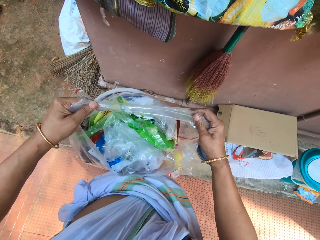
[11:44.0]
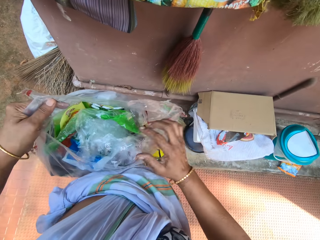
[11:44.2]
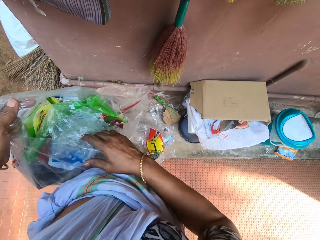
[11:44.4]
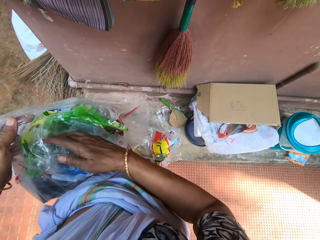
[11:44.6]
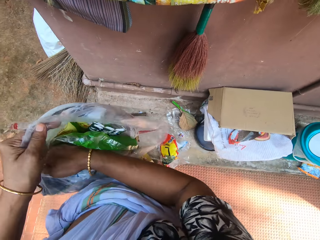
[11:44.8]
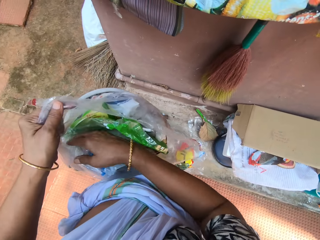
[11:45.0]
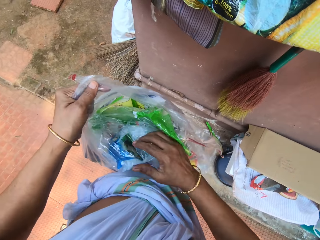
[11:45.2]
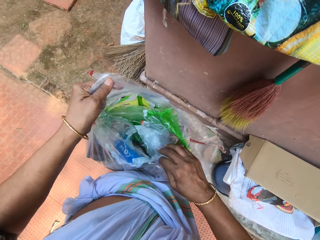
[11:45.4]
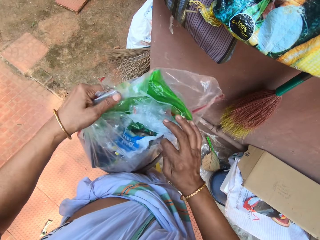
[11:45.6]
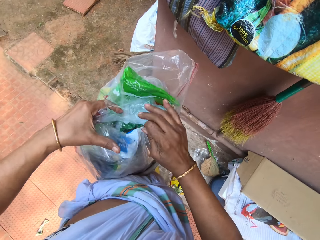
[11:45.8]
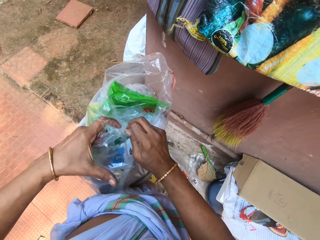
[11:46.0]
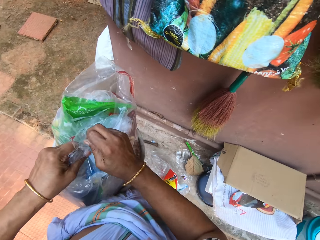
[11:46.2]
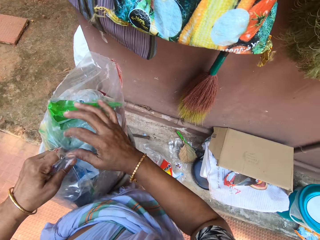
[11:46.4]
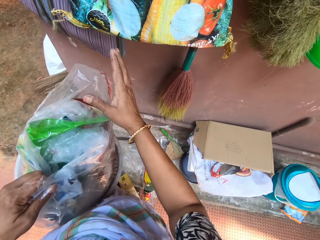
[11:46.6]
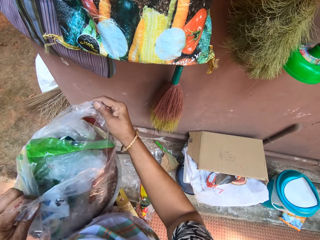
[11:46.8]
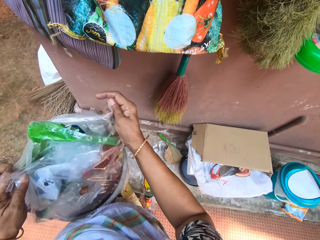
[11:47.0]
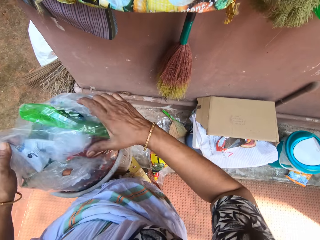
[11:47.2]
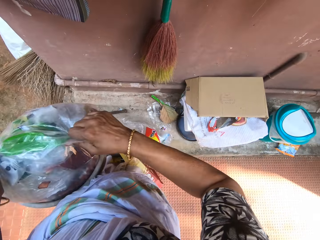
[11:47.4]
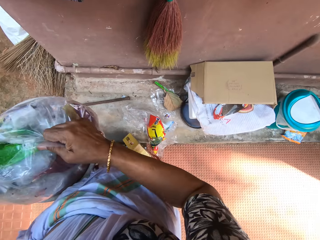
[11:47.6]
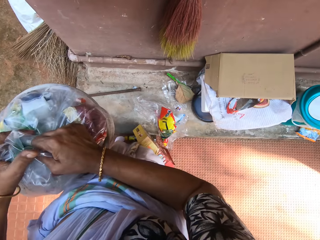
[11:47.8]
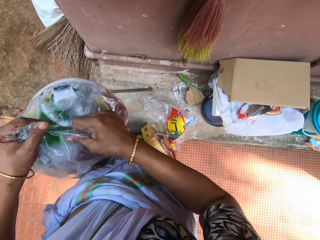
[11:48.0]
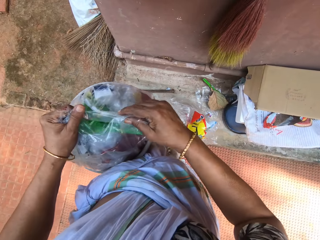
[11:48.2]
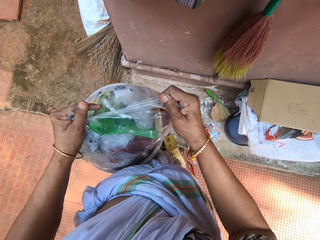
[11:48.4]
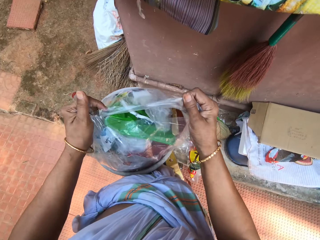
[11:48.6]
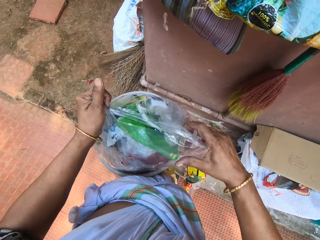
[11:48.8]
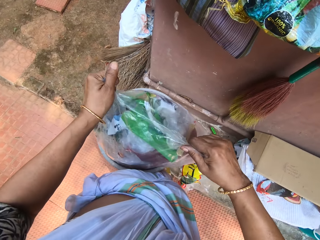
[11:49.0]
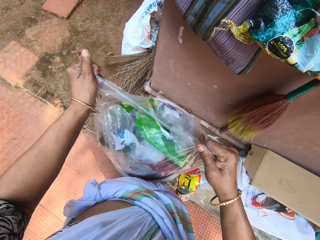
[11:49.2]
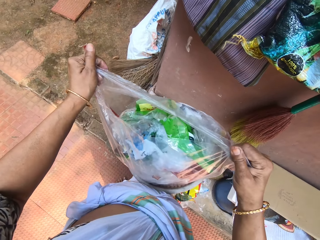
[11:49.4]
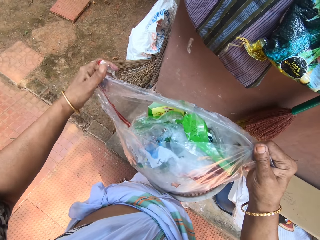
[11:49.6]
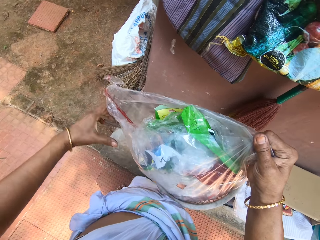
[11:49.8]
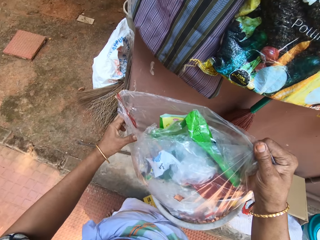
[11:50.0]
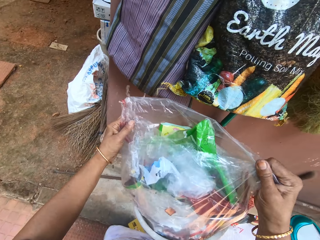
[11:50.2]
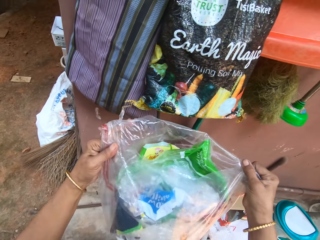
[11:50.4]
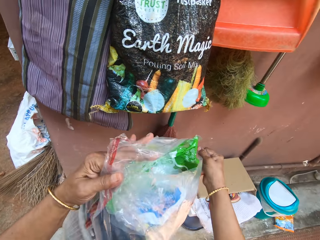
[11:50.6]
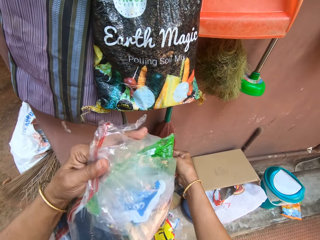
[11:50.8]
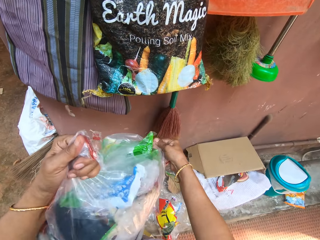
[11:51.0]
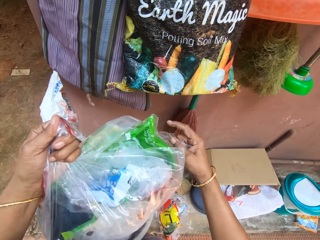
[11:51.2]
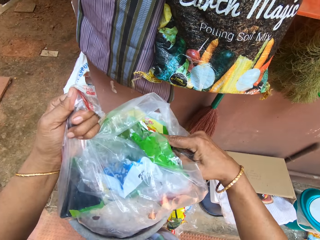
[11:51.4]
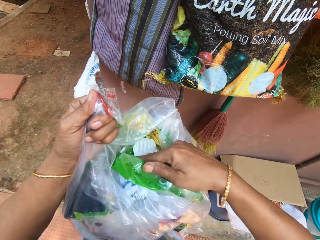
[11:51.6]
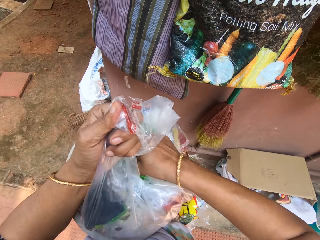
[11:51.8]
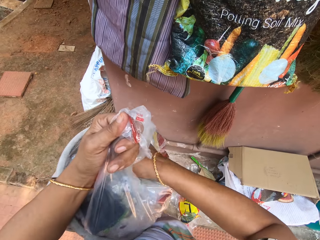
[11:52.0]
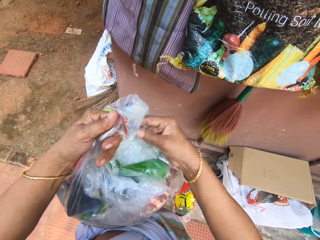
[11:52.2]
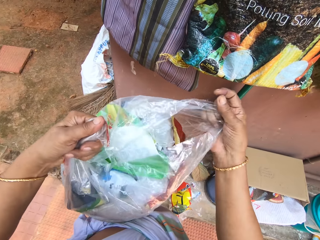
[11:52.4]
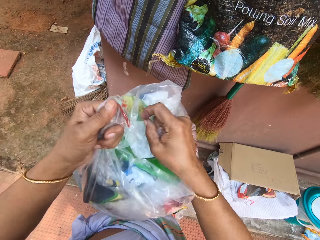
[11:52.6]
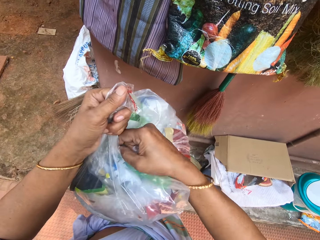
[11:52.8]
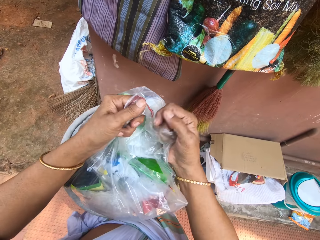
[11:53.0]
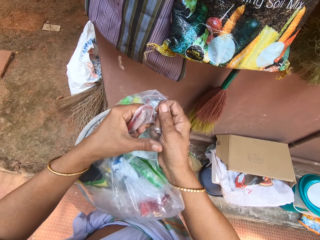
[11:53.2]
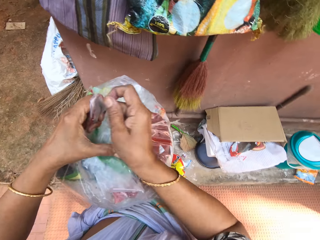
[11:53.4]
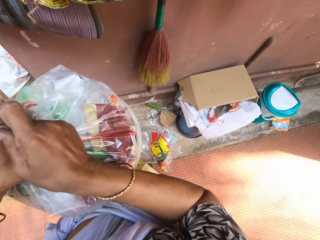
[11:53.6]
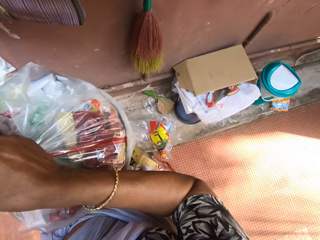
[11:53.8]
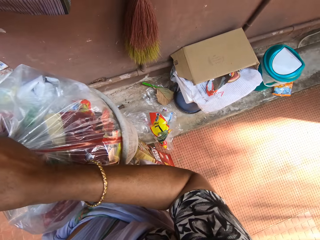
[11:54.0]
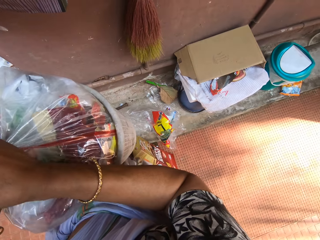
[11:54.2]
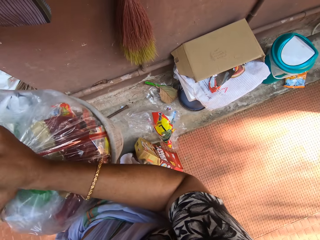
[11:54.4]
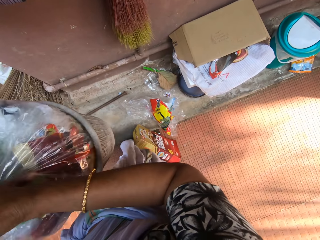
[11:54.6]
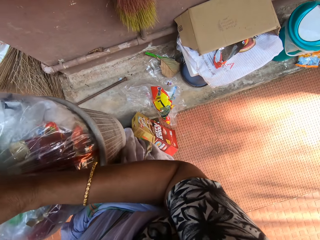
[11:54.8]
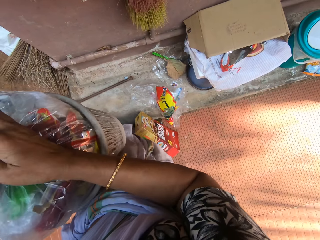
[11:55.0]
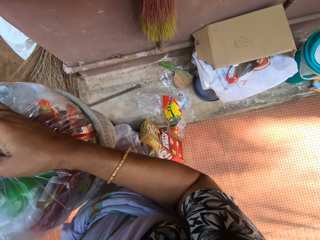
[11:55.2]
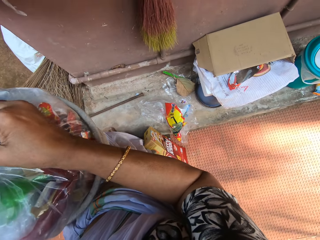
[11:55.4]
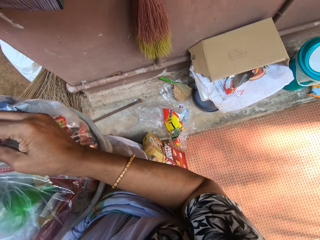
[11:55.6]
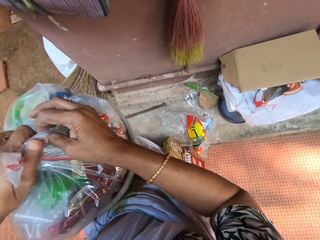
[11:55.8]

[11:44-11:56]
The camera wearer folds the paper. He pushes the wastes in the bin bag with his right hand. He holds the bin bag with both hands. He ties the bin bag with both hands.

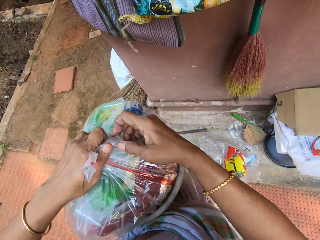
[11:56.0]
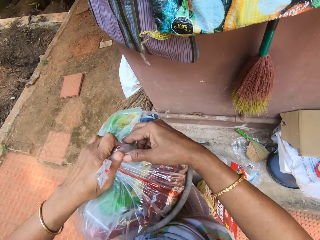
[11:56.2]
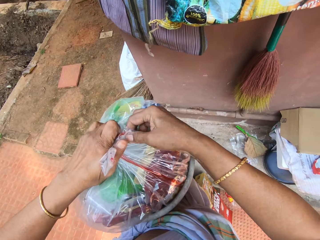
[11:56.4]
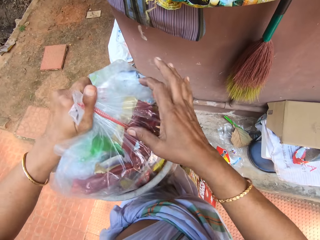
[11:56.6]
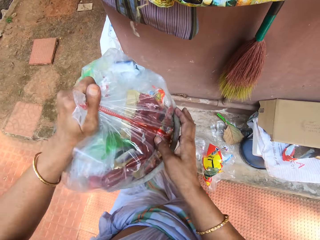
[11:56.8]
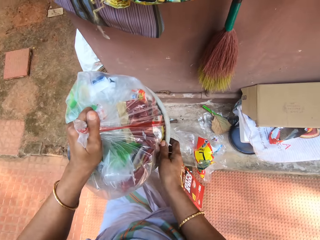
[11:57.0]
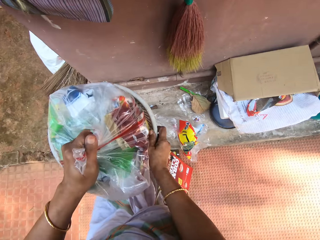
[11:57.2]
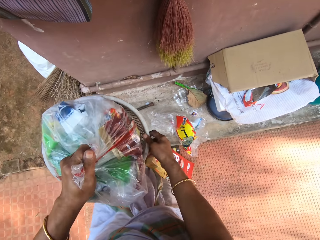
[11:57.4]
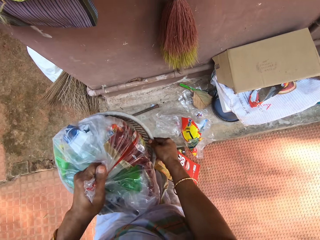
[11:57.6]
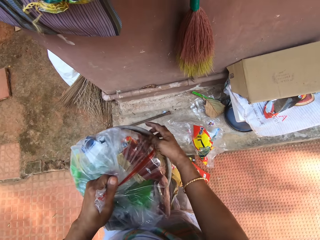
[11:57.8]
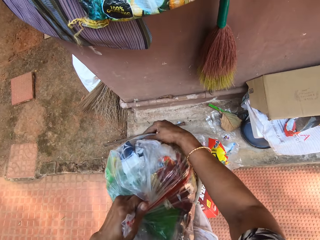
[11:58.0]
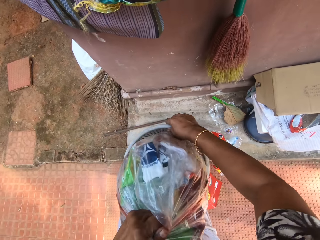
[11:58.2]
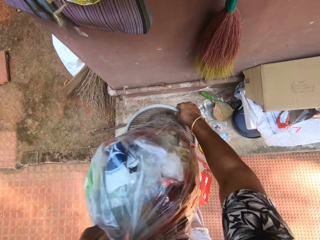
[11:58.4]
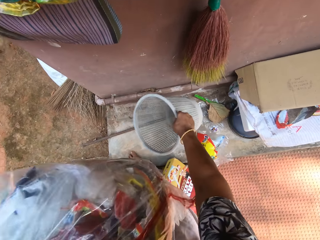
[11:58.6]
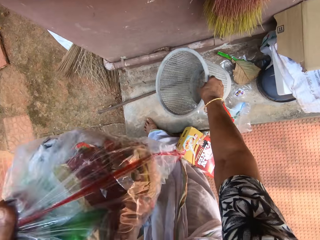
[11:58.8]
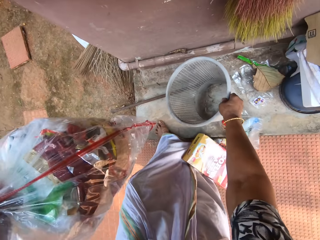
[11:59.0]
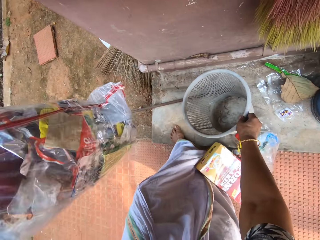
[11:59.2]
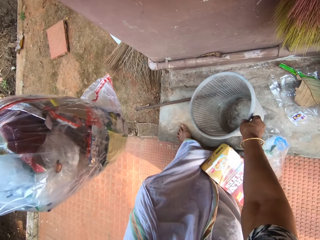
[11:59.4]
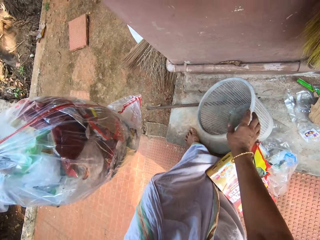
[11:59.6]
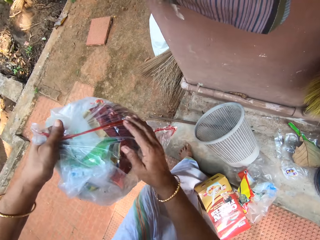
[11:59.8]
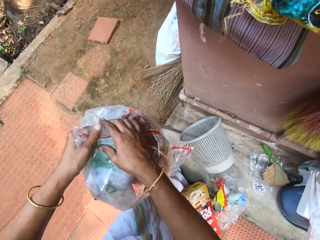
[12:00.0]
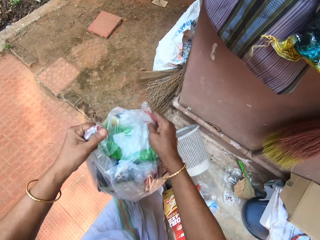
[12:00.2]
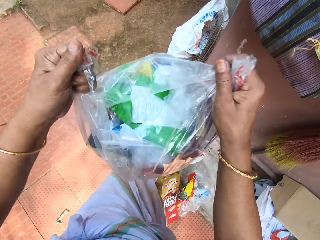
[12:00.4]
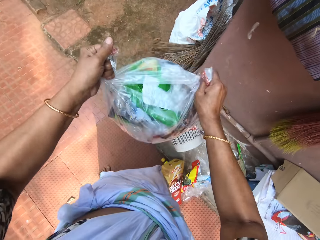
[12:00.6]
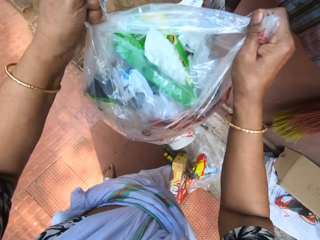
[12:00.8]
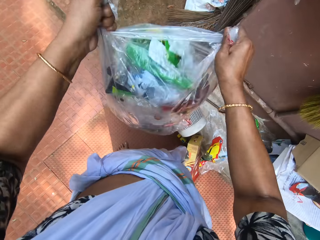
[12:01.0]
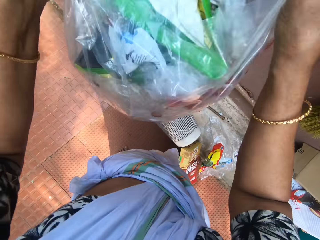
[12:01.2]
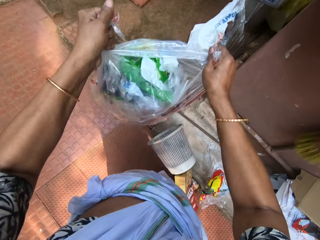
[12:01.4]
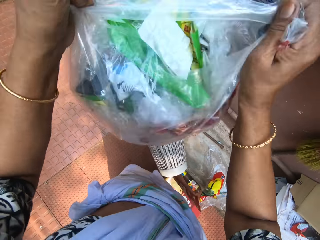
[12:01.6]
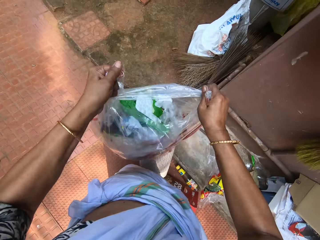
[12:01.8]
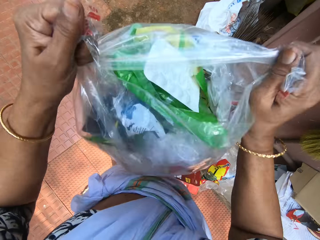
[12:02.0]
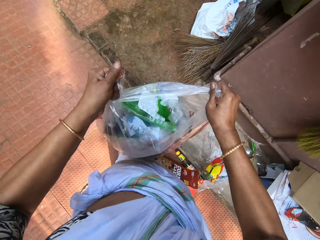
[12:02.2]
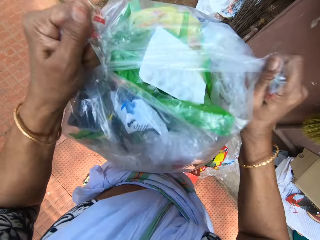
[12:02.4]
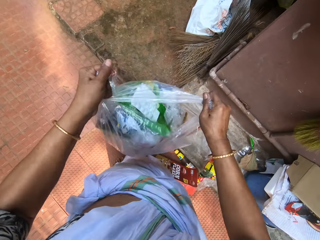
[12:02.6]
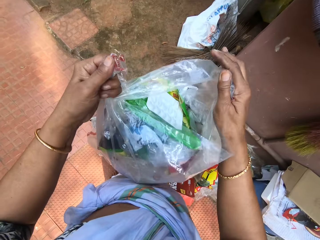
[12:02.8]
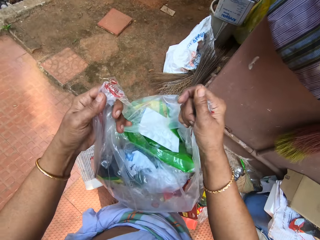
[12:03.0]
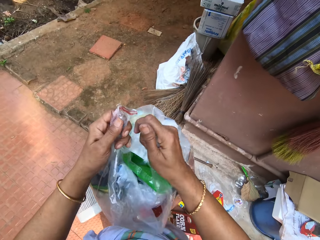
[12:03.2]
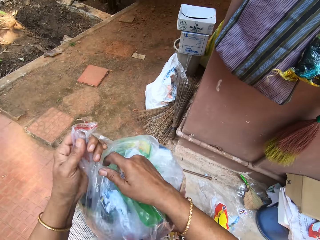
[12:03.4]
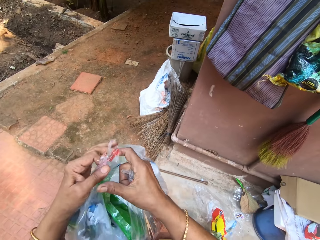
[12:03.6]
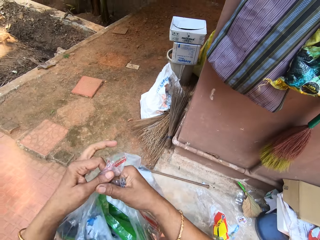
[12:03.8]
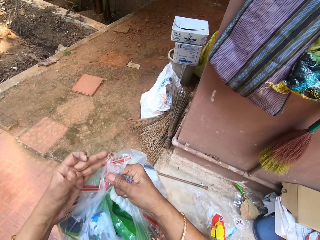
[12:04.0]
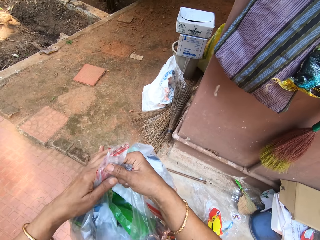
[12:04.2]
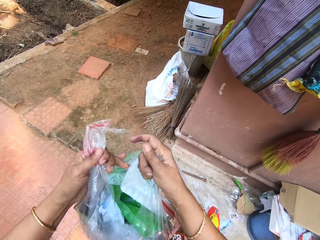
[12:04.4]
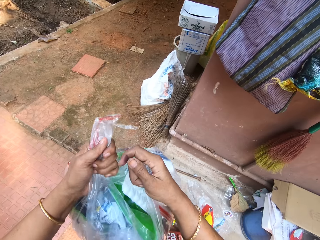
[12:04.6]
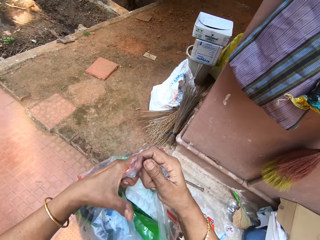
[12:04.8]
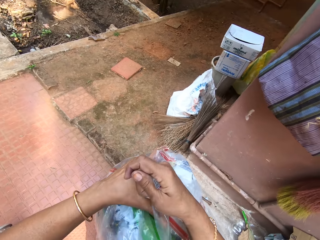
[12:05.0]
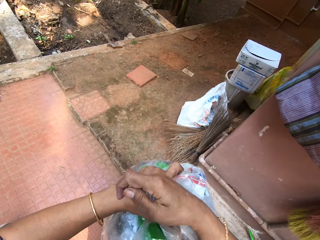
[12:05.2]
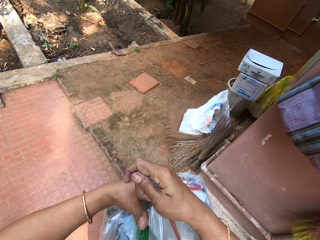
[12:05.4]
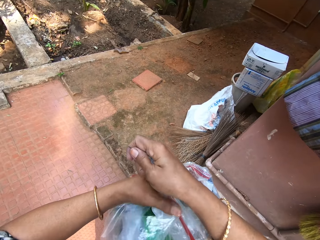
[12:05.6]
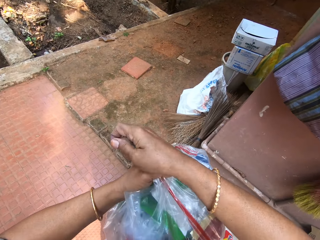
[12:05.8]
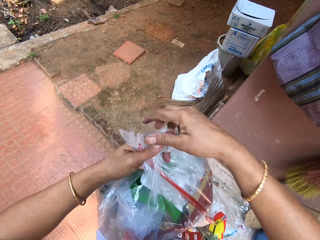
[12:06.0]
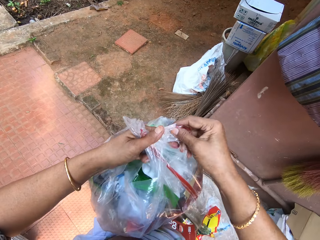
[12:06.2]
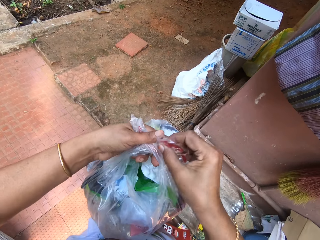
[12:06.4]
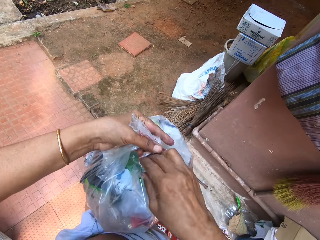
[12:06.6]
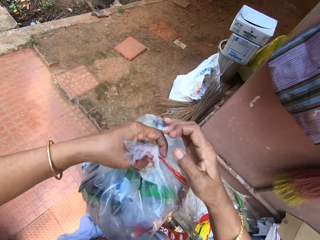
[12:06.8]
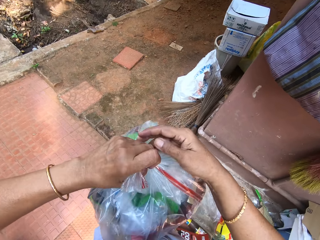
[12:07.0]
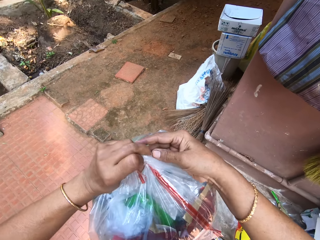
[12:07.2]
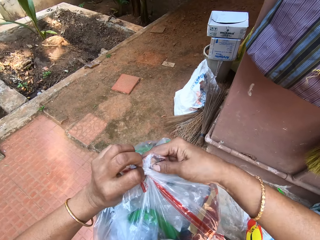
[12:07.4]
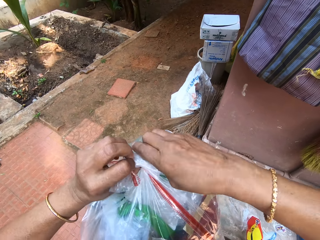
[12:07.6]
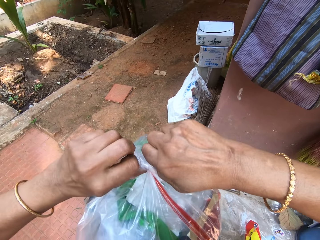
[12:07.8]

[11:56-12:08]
The camera wearer removes the bin bag or paper from the bin or dustbin with her right hand. She pushes the dustbin. She drops the bin on the ground with her right hand. She holds the bin bag with both hands and shakes the bin bag with both hands. She folds the paper. She ties the bin bag with both hands.
